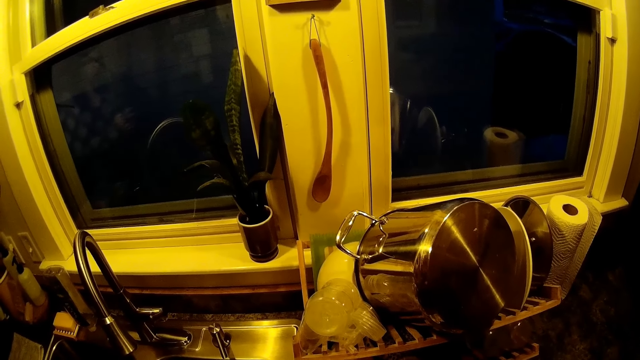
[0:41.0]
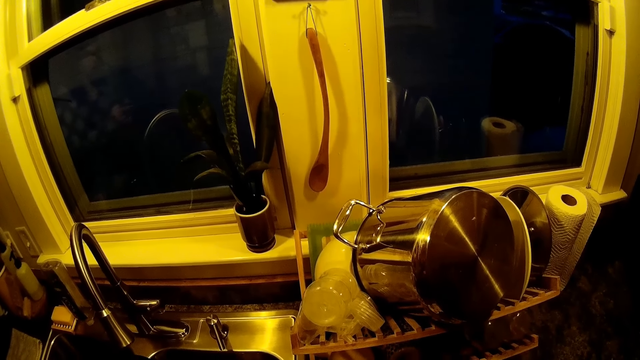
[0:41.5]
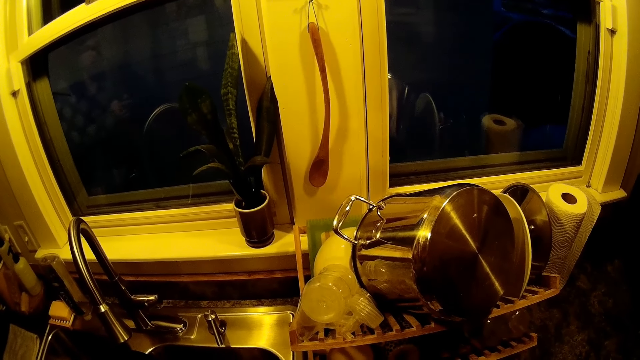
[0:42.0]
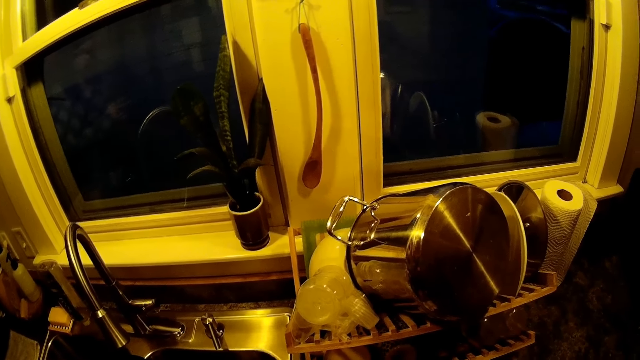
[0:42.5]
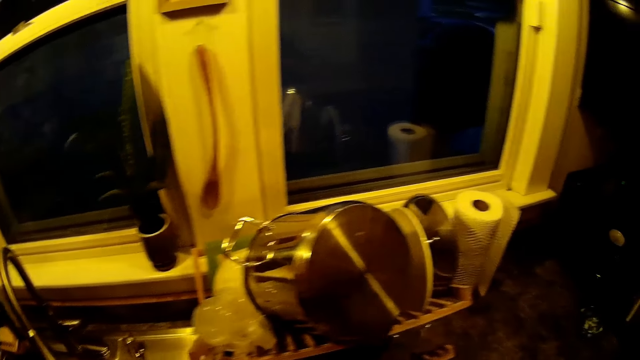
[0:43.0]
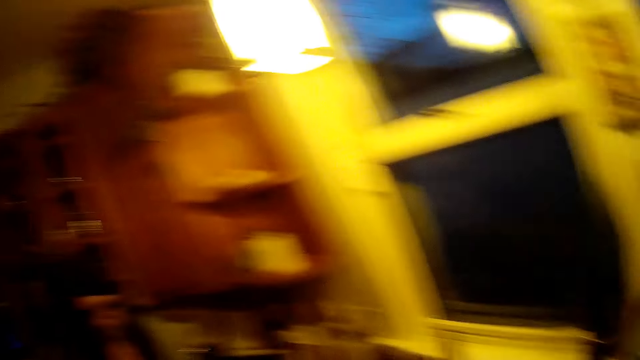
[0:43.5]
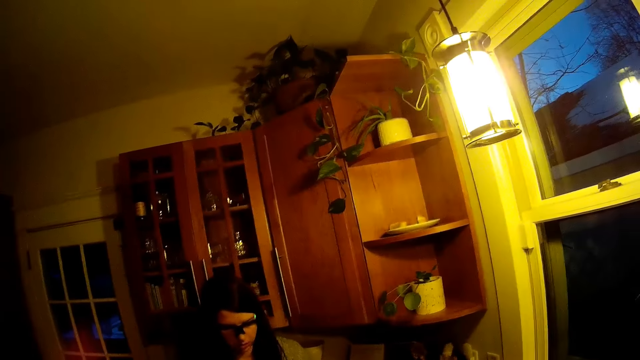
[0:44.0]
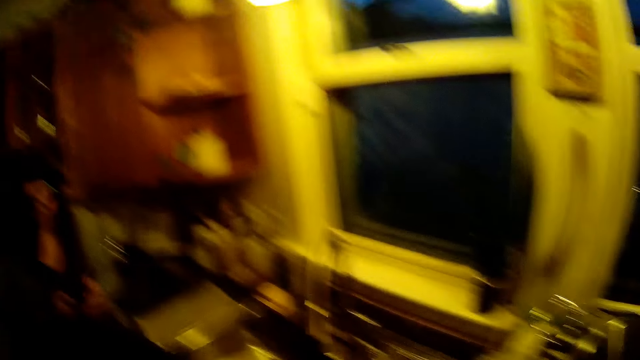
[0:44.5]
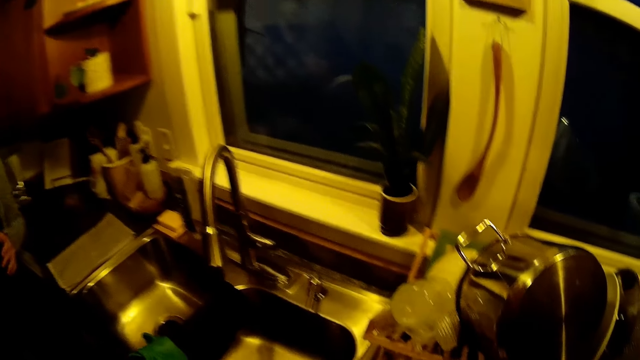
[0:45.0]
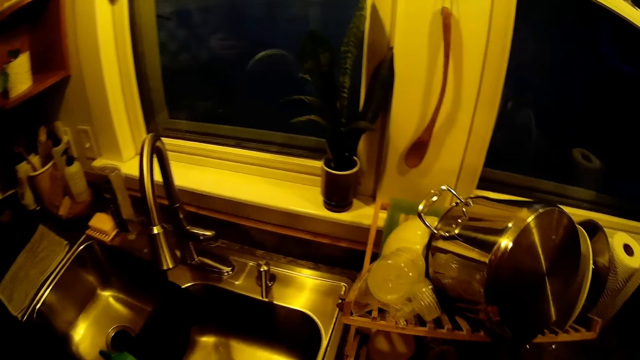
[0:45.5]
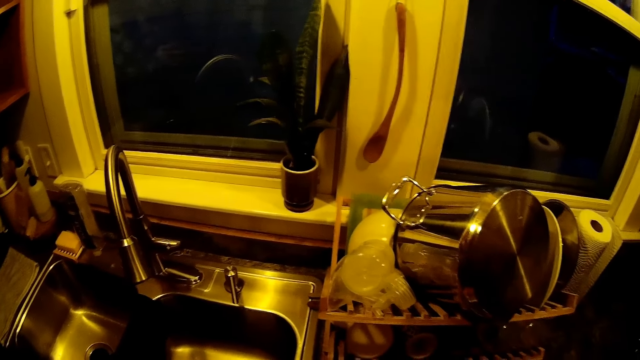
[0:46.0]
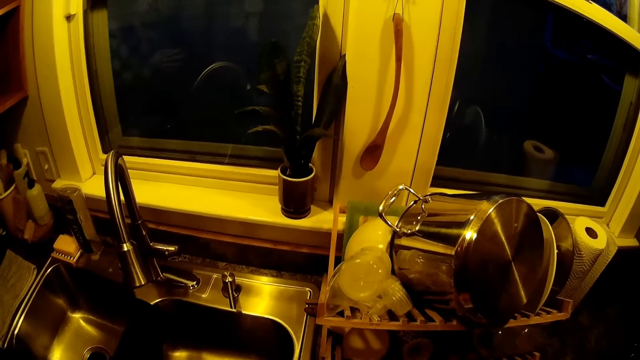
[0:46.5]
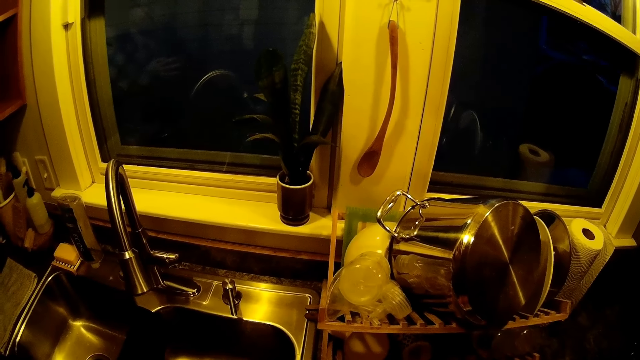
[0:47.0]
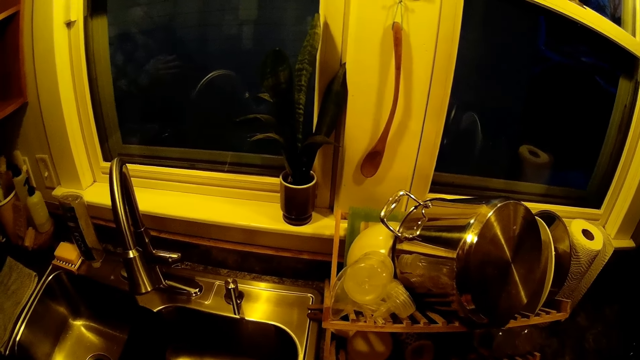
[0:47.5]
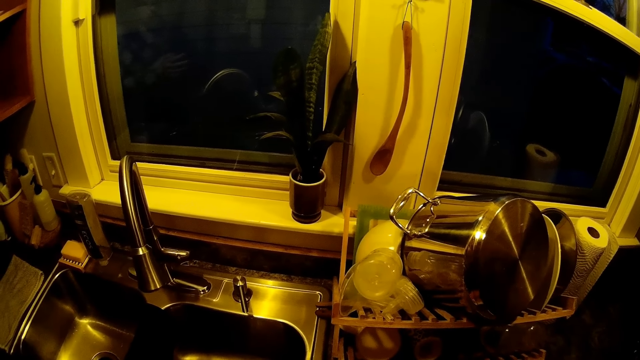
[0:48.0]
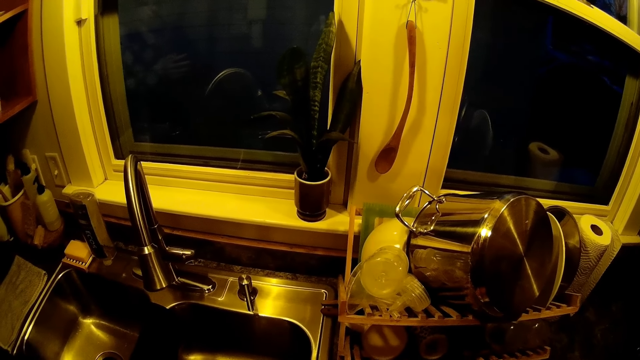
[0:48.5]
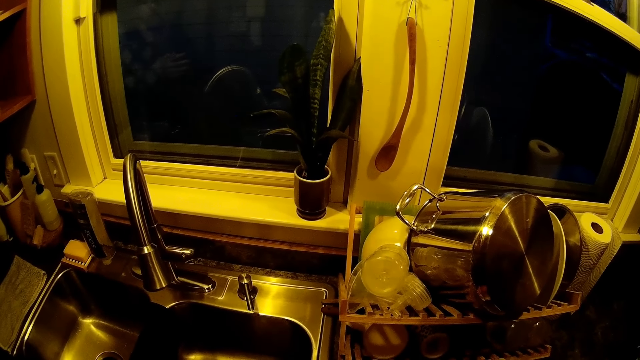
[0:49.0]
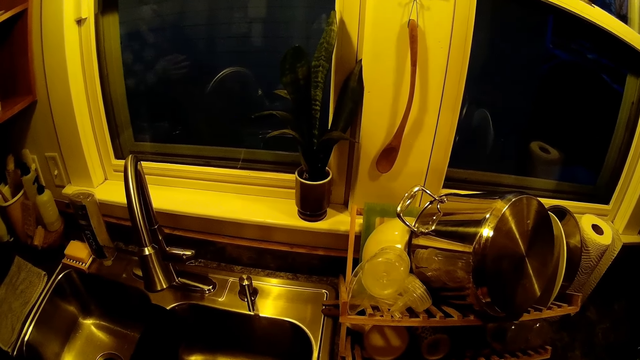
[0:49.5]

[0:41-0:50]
The camera wearer looks around in the kitchen. The person converses with the camera wearer. The camera wearer hits a cup on the countertop of the sink.

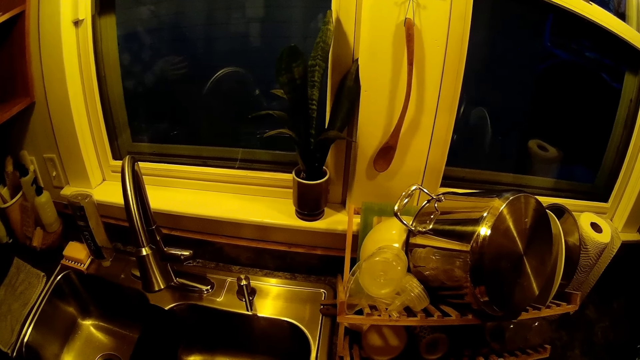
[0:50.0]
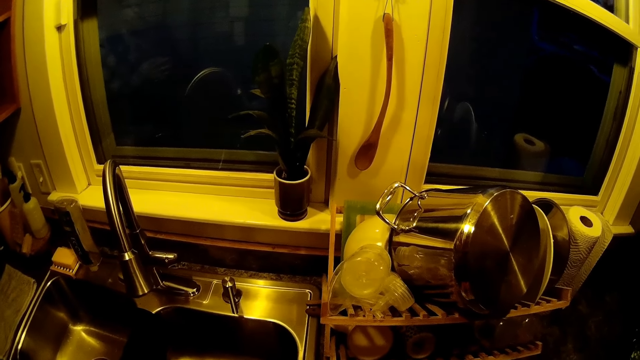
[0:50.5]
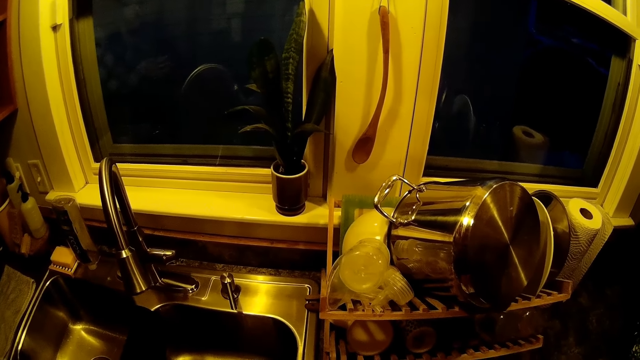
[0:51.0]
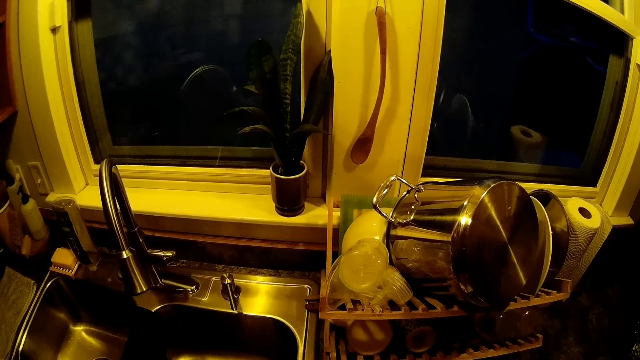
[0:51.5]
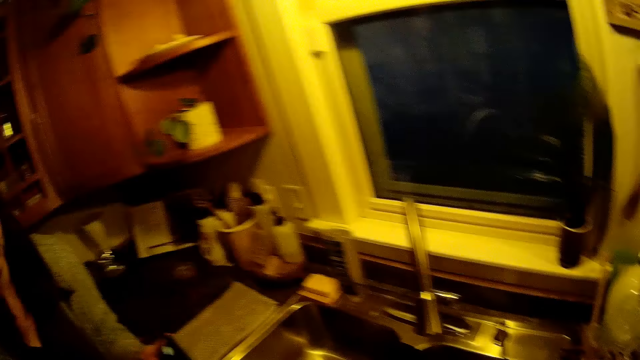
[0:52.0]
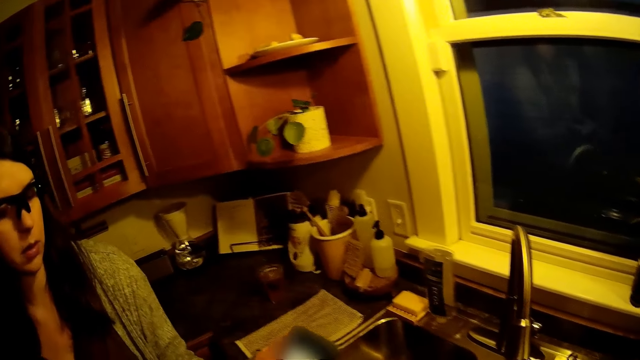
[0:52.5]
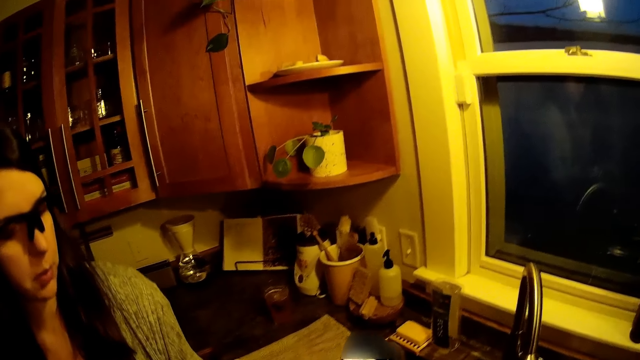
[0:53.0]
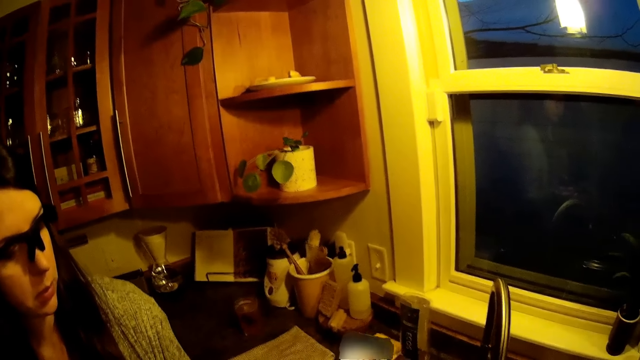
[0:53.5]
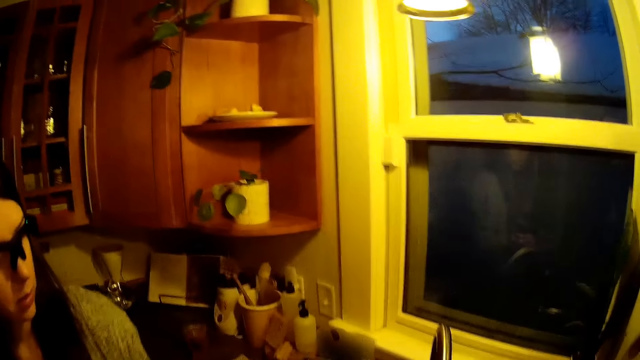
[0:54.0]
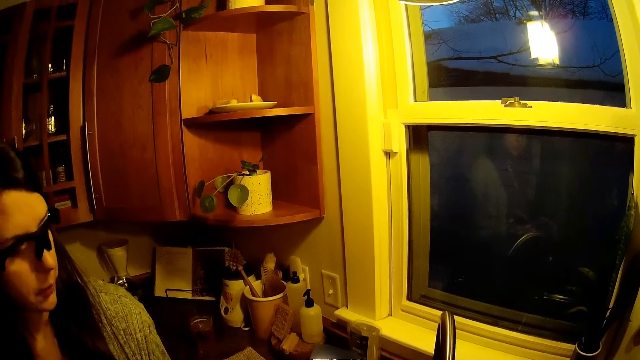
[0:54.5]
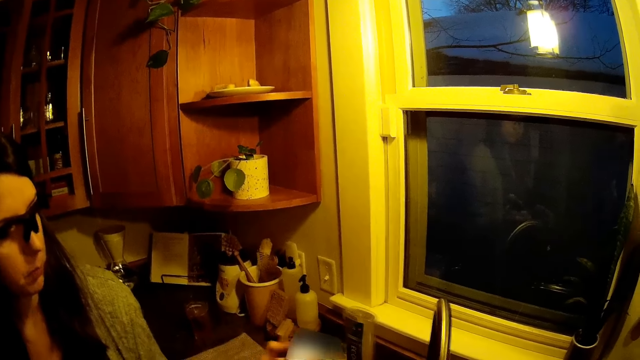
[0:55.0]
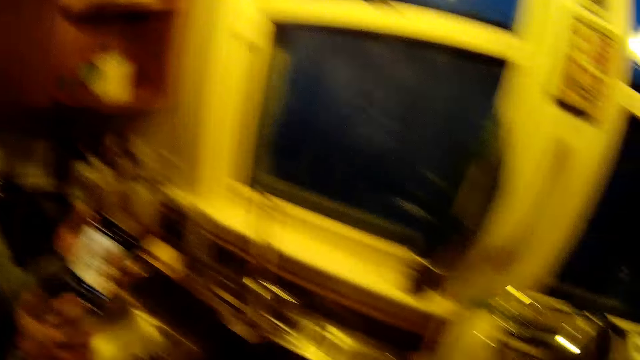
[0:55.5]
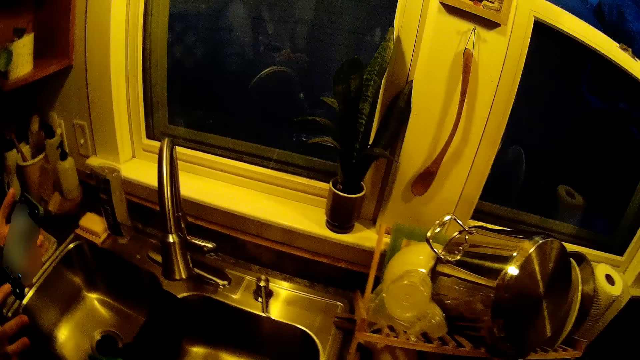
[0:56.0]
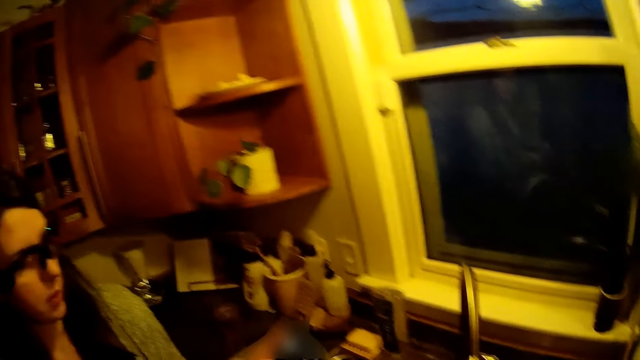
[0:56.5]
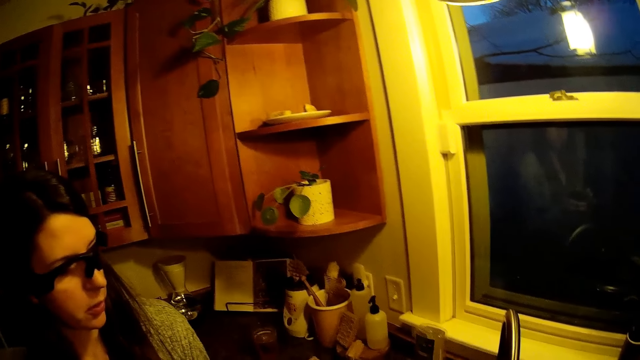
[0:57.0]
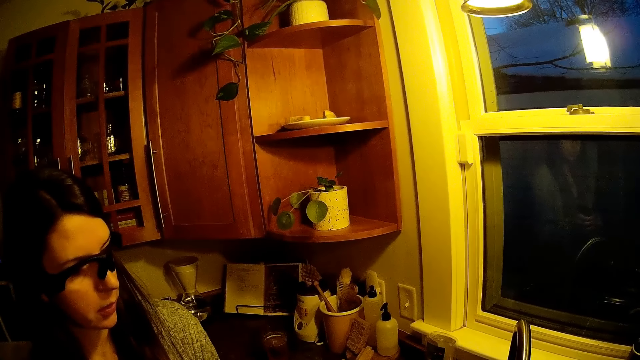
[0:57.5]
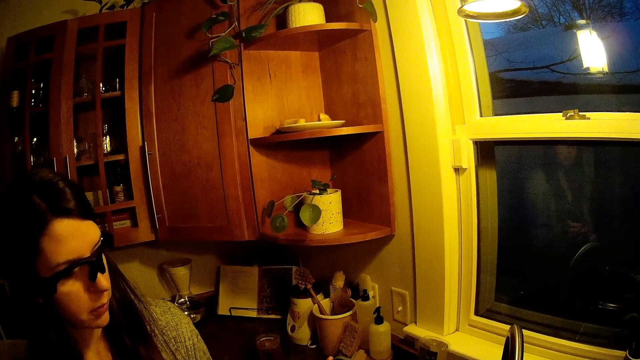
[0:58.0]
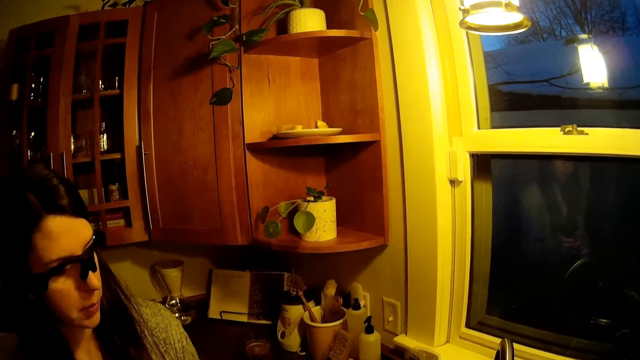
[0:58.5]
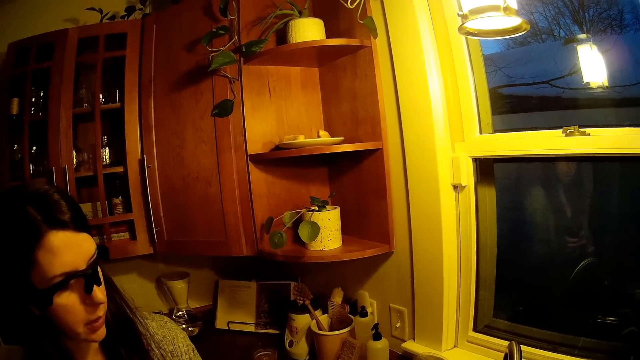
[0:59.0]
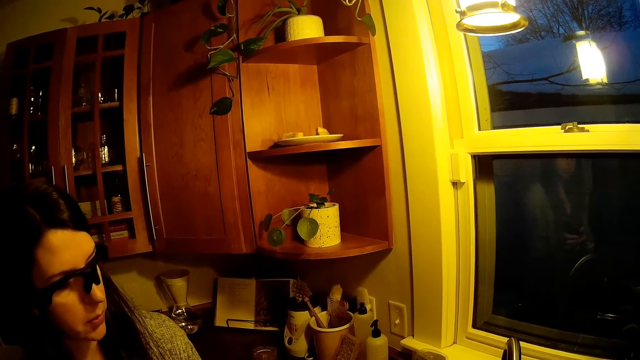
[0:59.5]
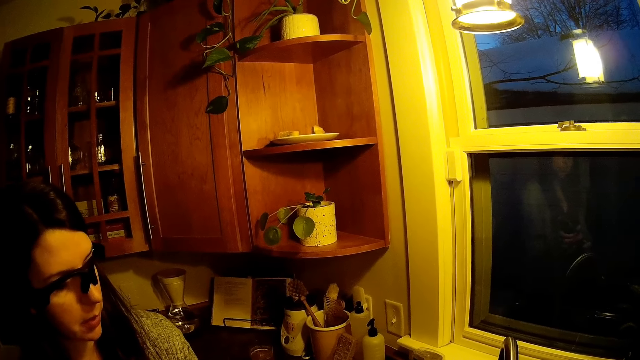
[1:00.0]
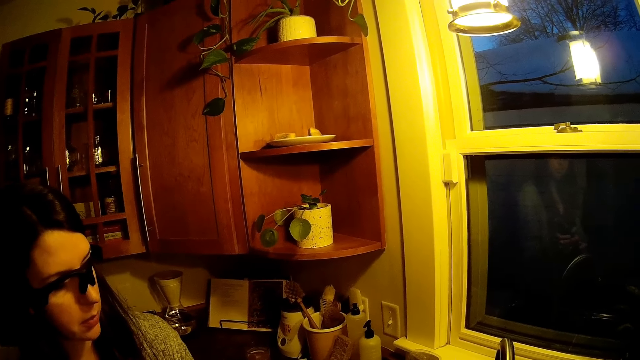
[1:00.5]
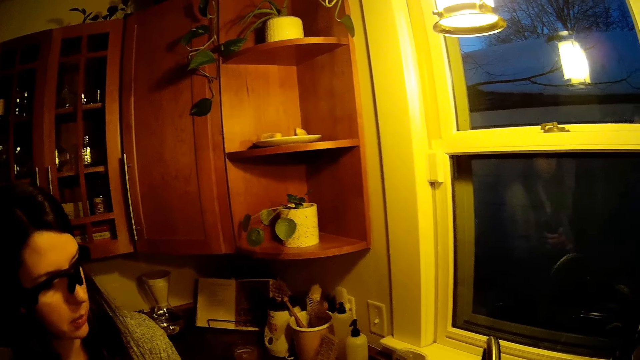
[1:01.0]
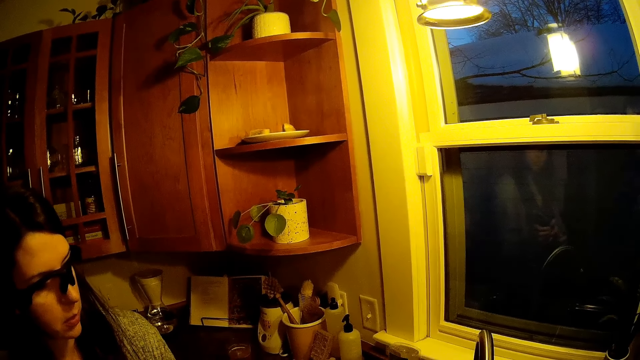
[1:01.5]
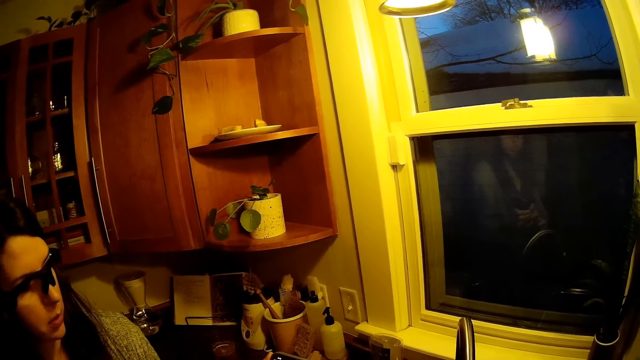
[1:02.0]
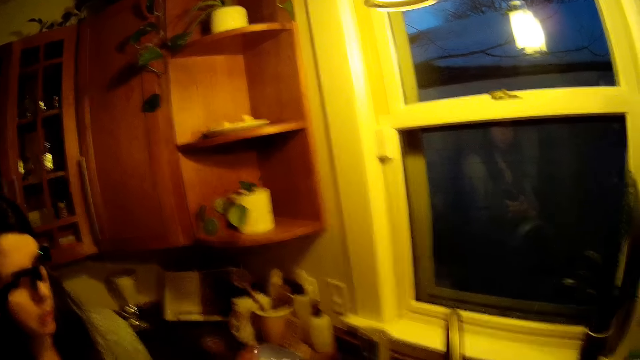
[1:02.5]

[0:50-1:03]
The camera wearer looks around in the kitchen. The woman converses with the camera wearer and explains something on the phone to them. The woman operates the phone with both hands.
